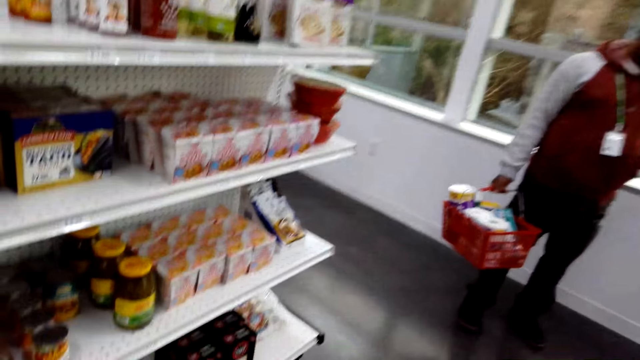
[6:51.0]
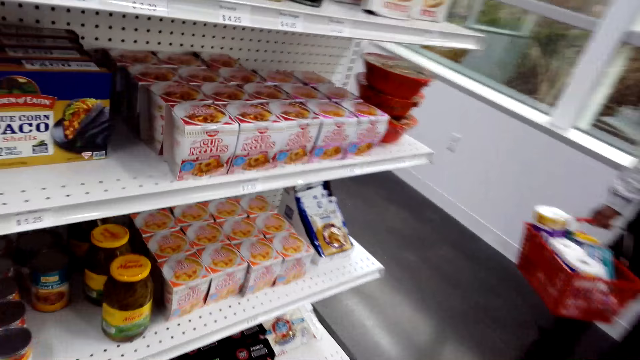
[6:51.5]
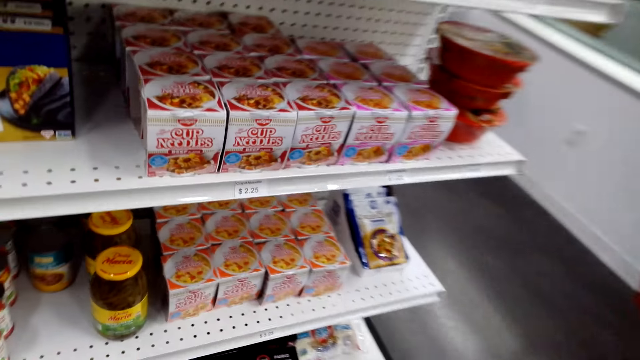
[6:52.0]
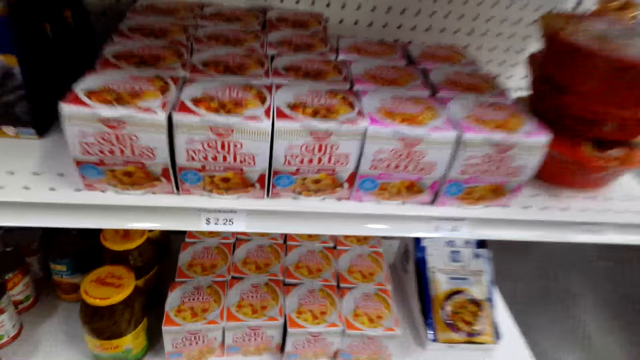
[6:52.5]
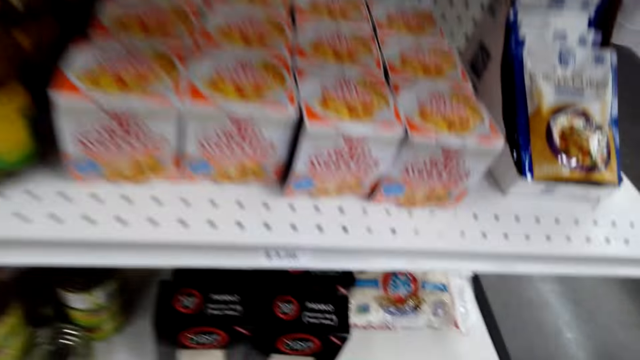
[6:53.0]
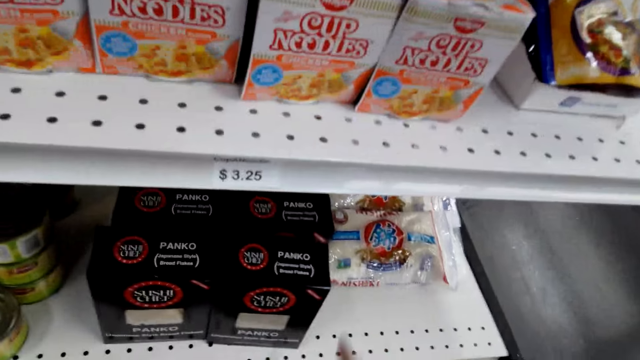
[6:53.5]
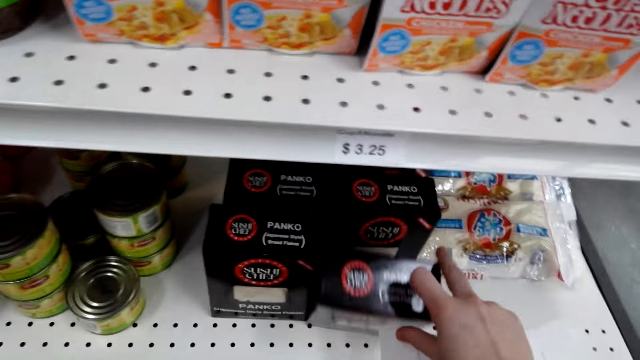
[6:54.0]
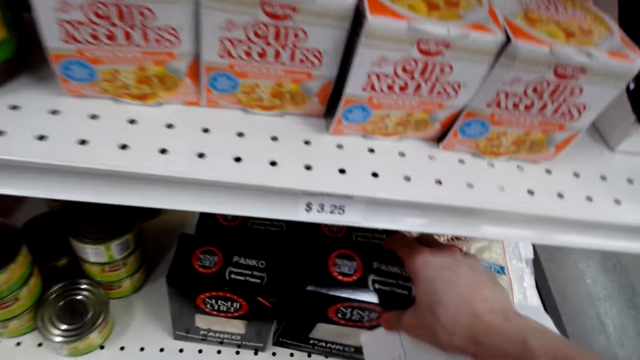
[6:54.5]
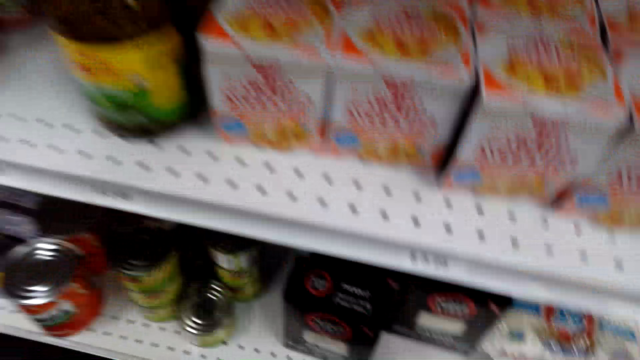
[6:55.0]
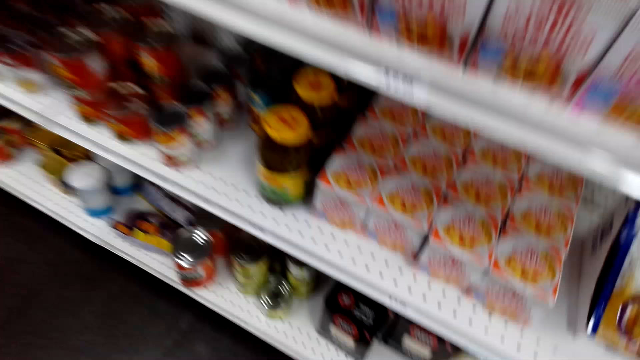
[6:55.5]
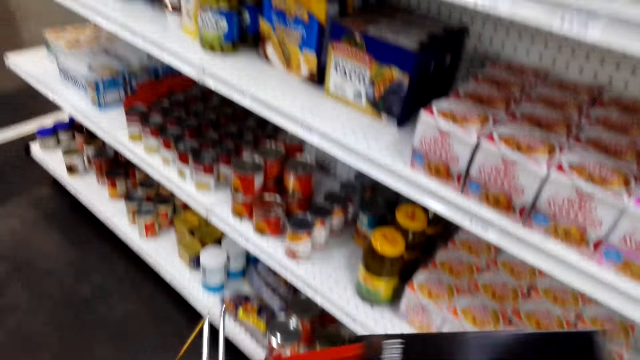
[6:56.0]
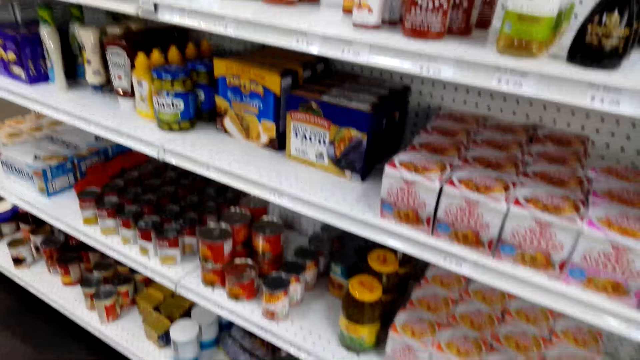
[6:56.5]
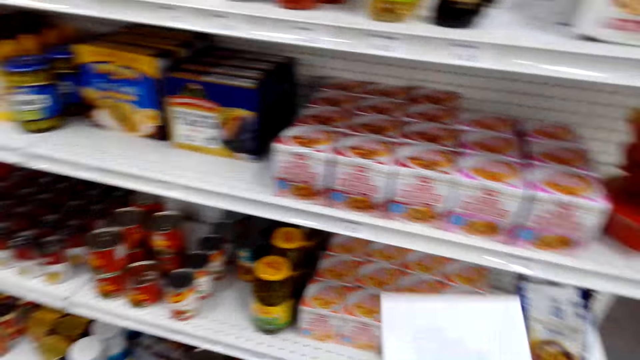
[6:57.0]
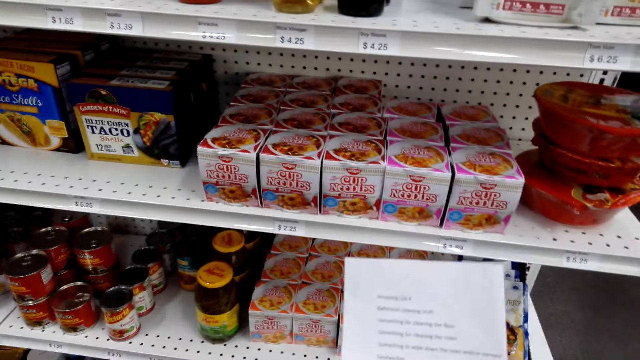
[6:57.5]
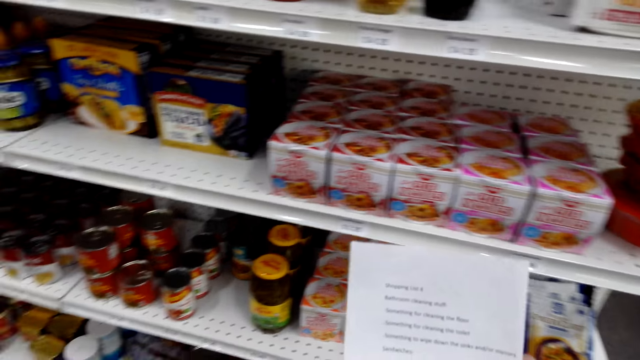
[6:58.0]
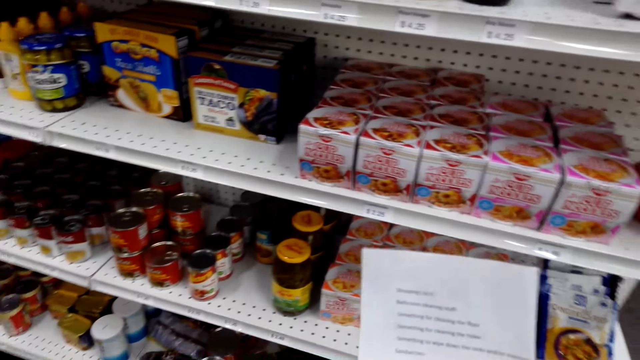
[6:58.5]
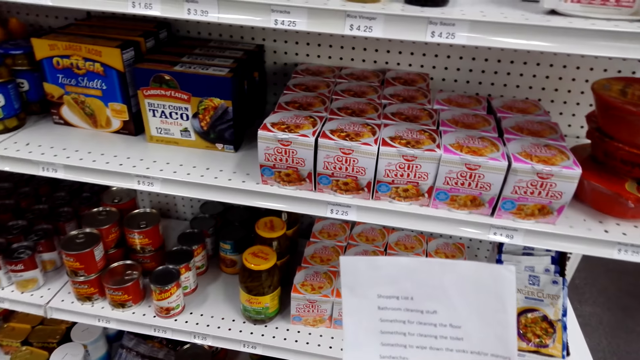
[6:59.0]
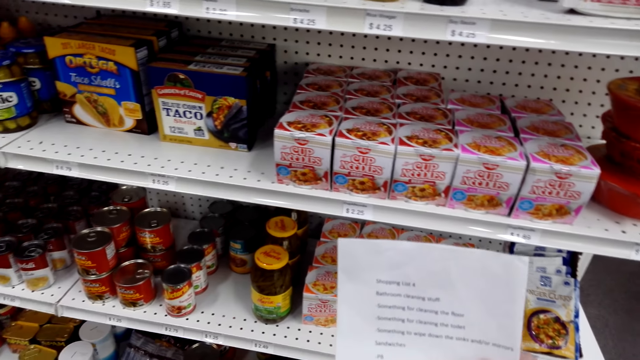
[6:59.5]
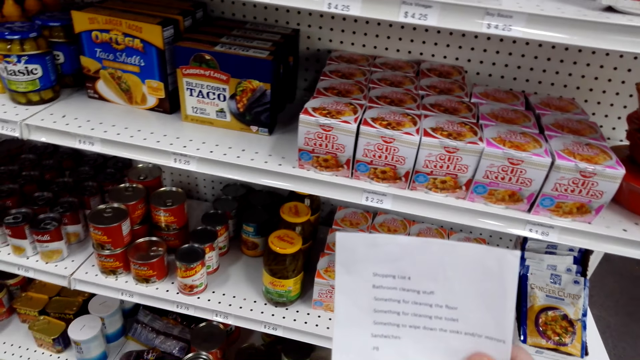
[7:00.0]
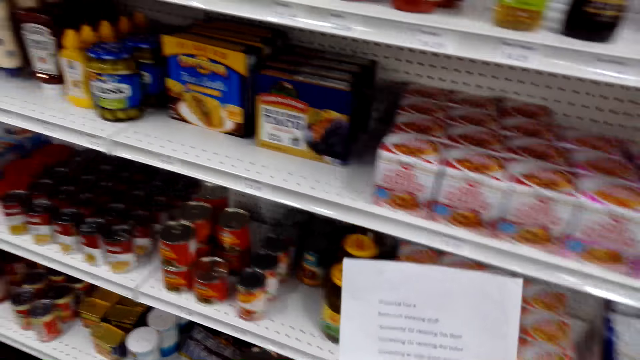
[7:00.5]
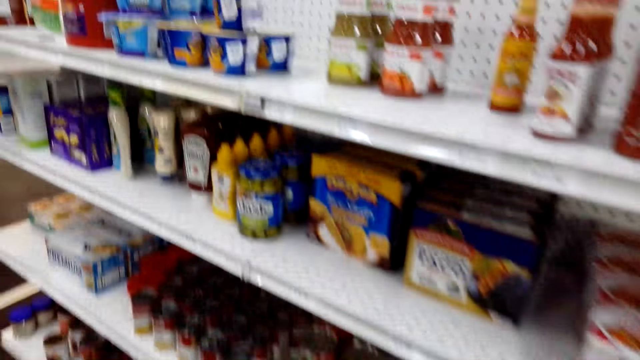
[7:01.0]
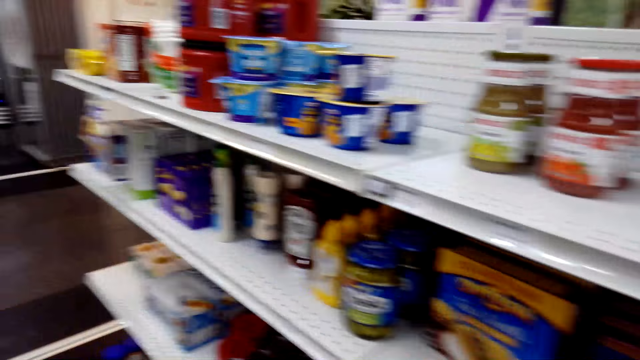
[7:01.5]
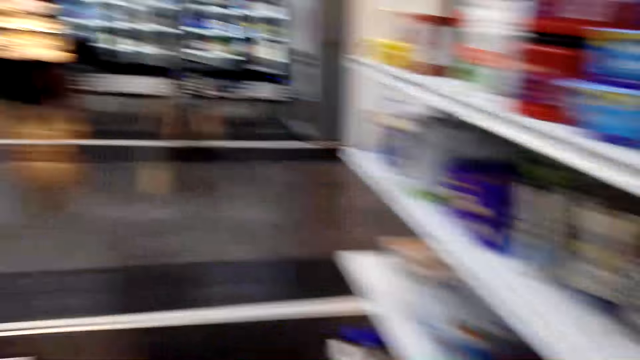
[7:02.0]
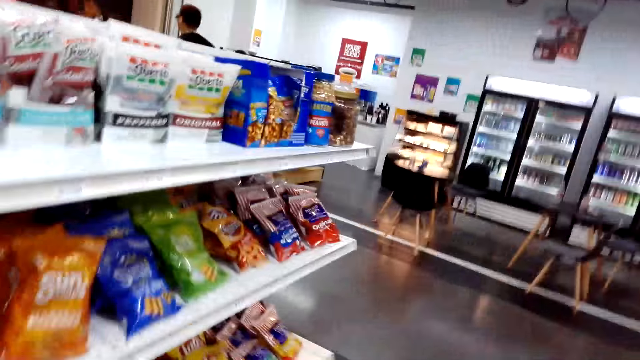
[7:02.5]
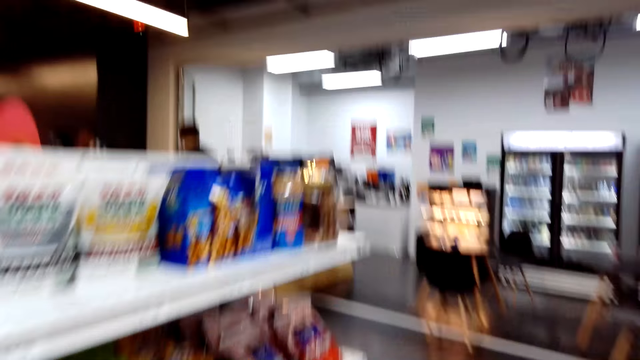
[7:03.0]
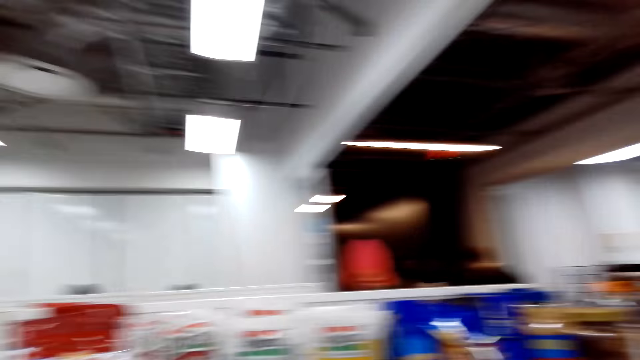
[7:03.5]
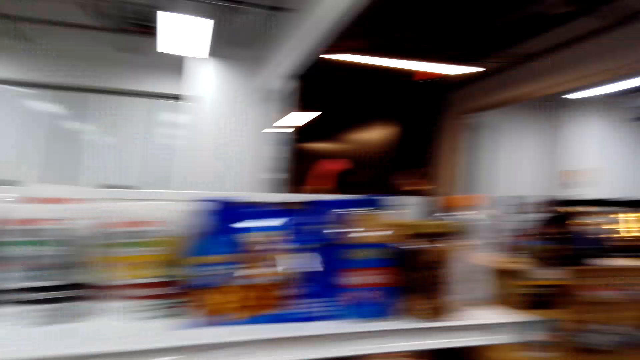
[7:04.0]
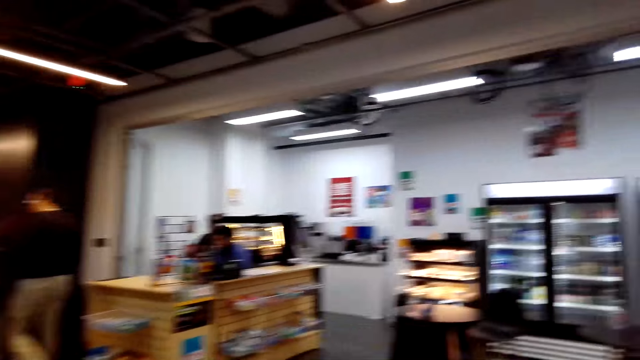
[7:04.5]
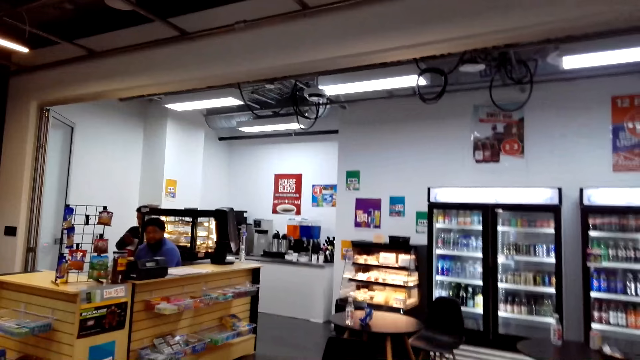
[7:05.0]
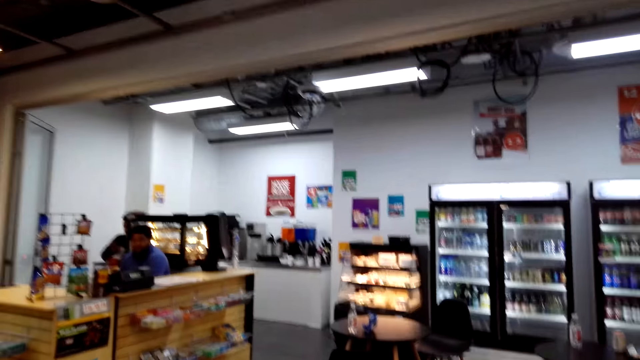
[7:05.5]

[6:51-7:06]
The camera wearer squats down. They pick up a juice from the shelf. They rise up. They look at the shopping list. They walk around.

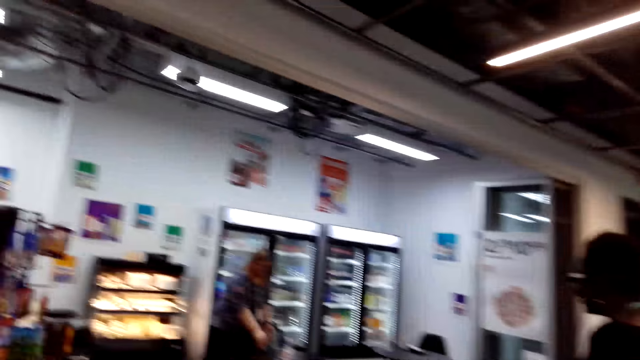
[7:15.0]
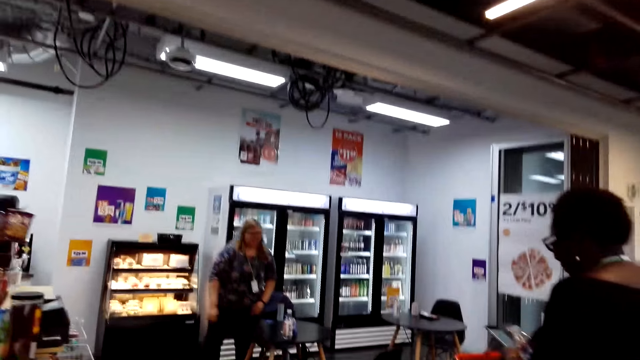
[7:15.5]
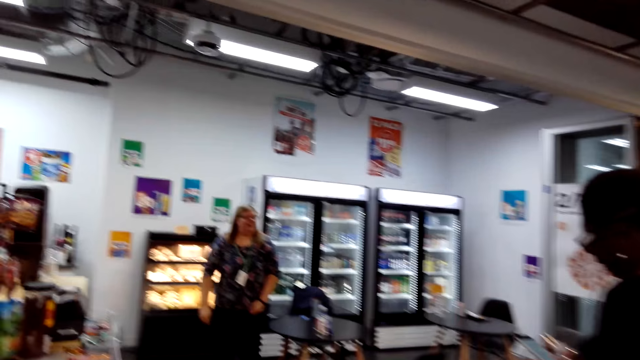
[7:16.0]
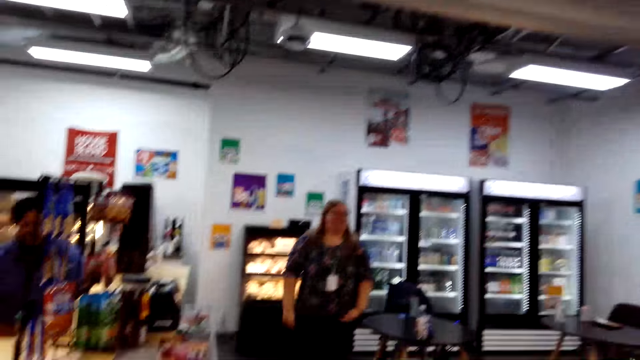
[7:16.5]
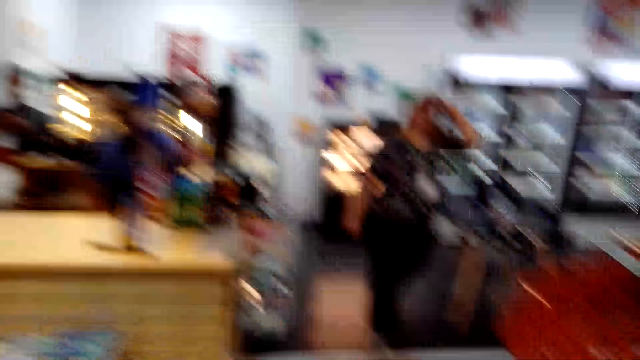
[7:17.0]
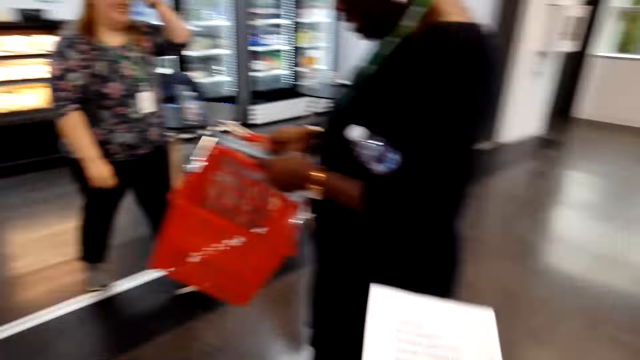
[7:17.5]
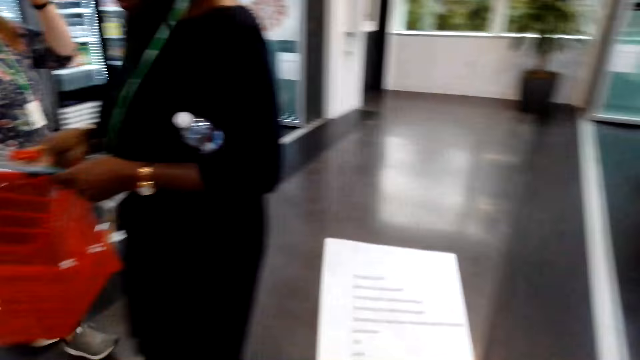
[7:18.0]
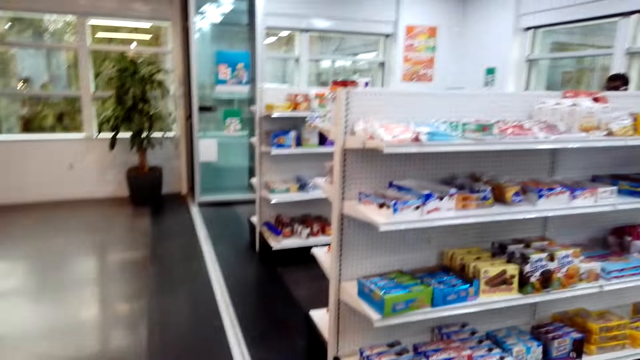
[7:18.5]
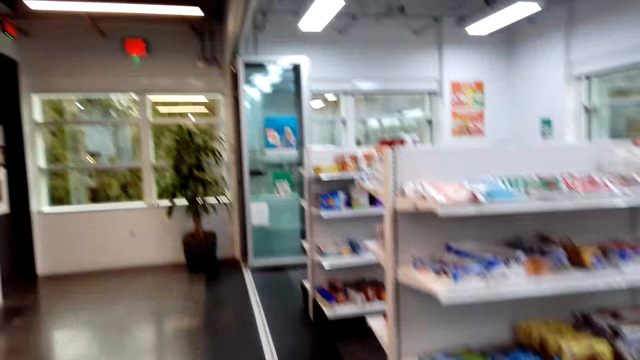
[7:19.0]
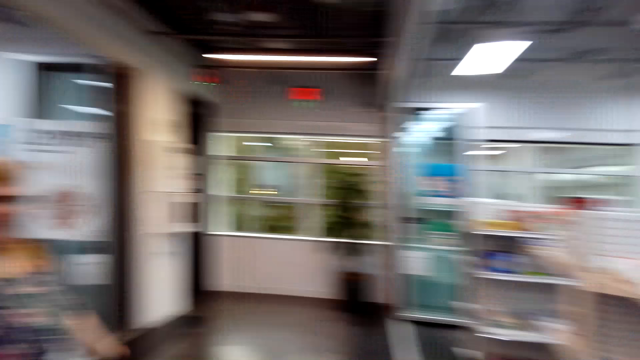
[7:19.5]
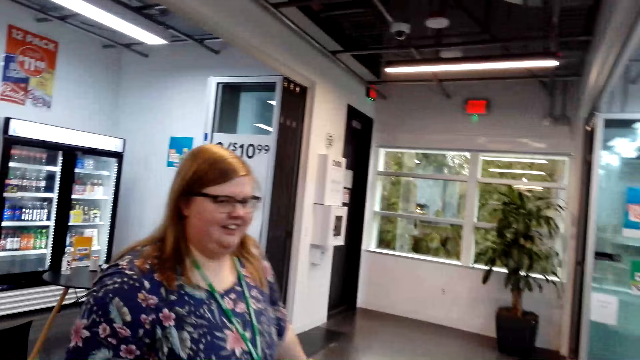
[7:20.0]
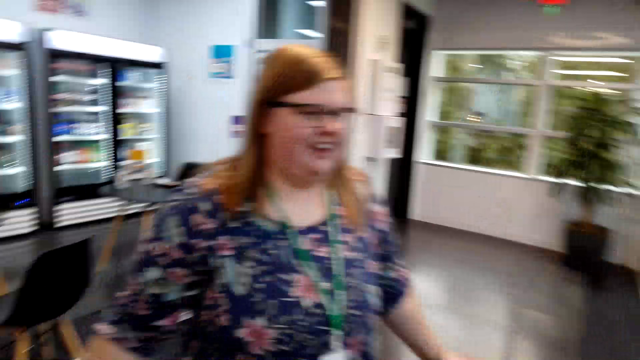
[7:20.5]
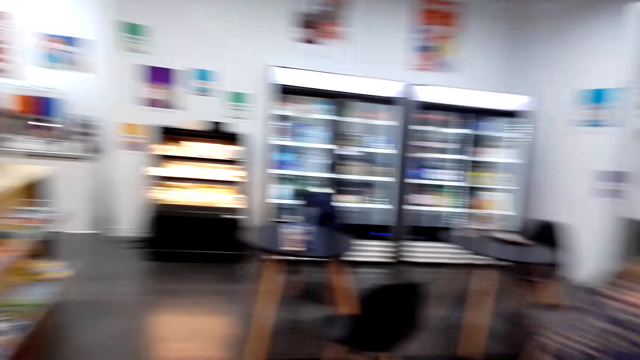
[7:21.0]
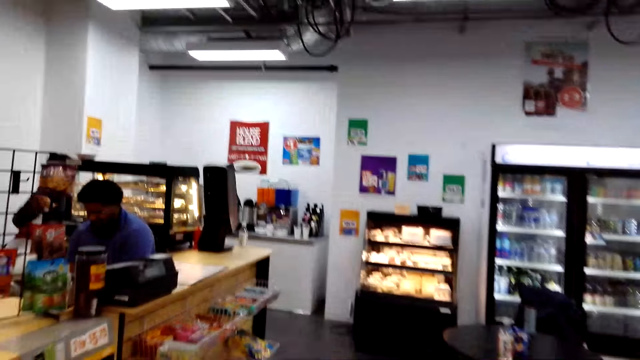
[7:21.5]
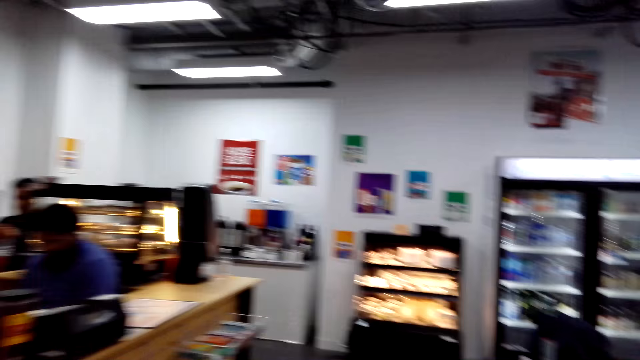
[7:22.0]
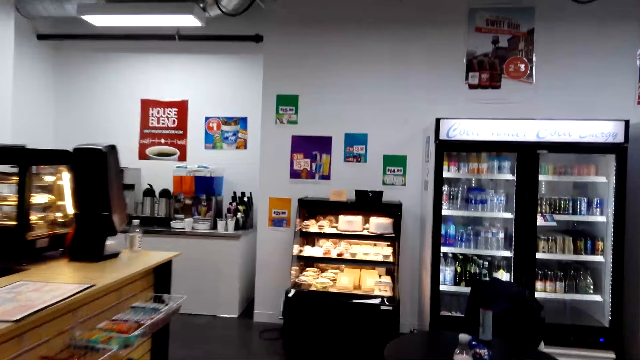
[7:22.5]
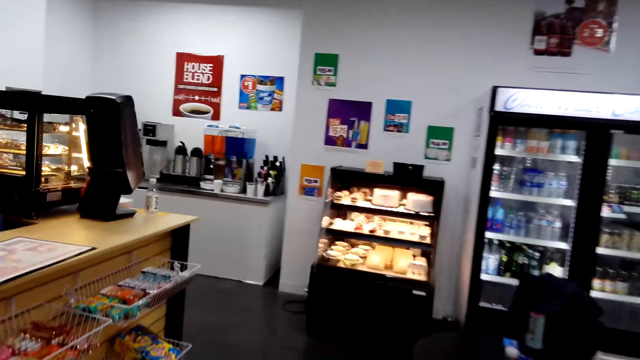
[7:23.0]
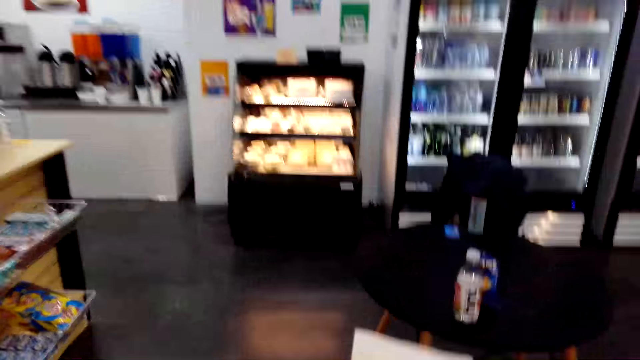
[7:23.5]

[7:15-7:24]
The camera wearer looks at the shopping list. A person holds a basket.
